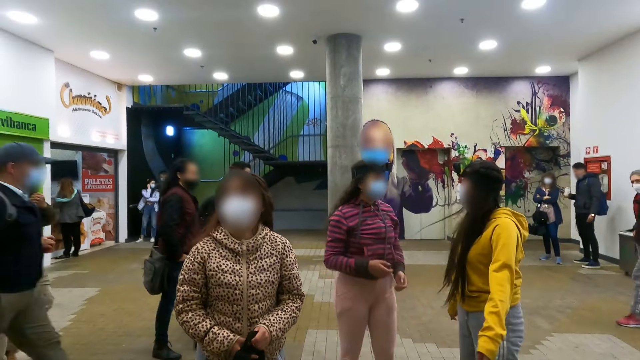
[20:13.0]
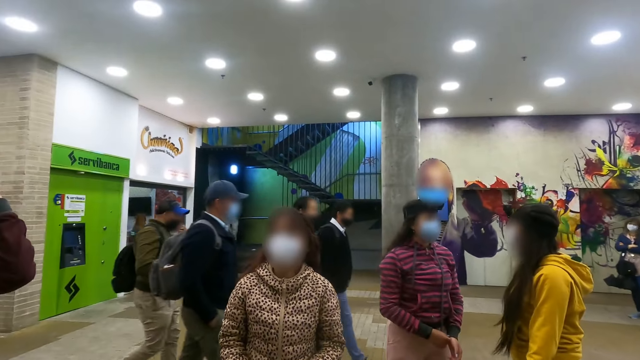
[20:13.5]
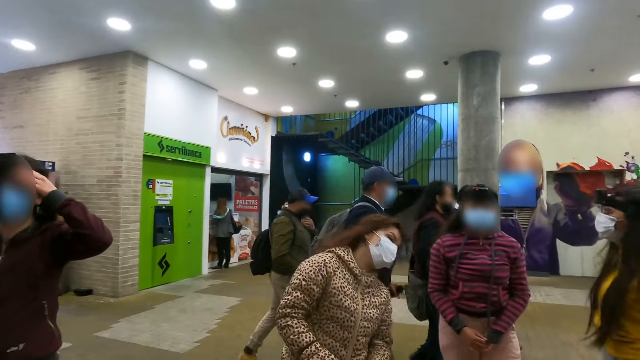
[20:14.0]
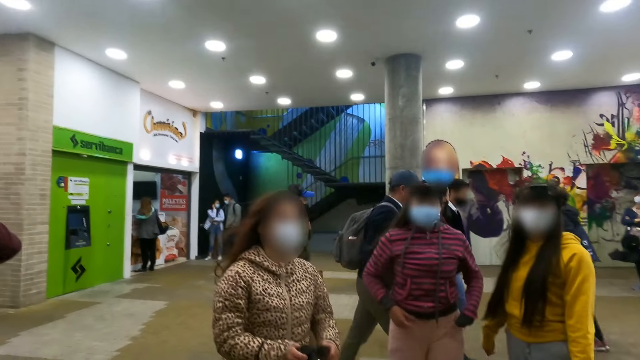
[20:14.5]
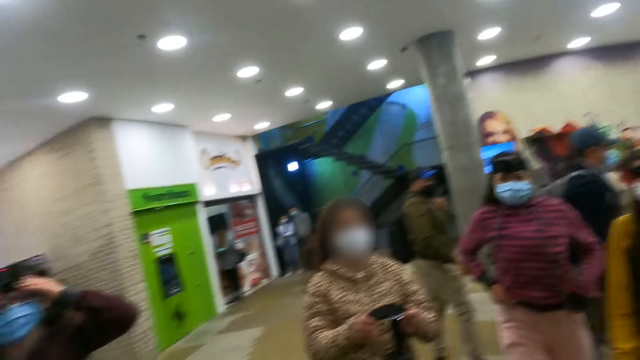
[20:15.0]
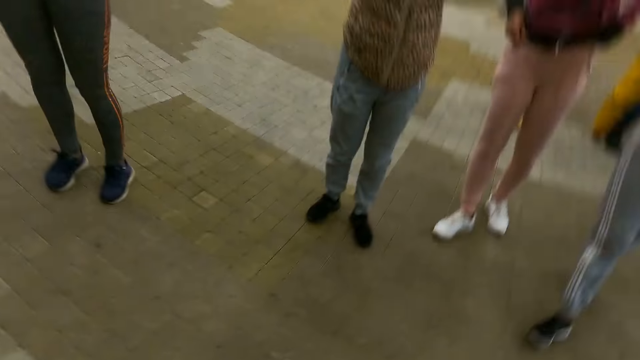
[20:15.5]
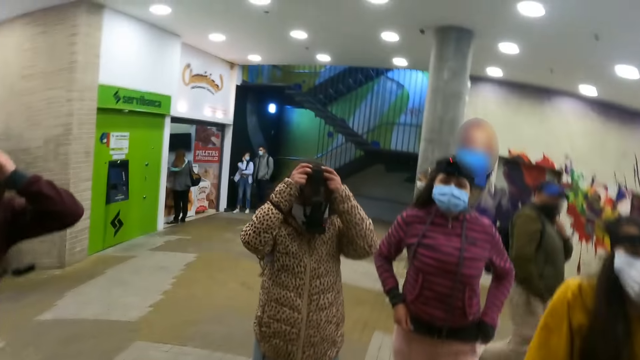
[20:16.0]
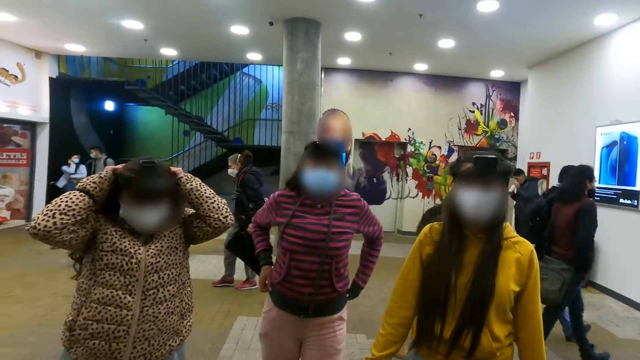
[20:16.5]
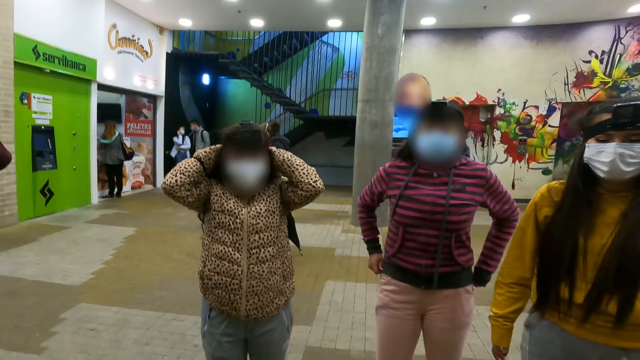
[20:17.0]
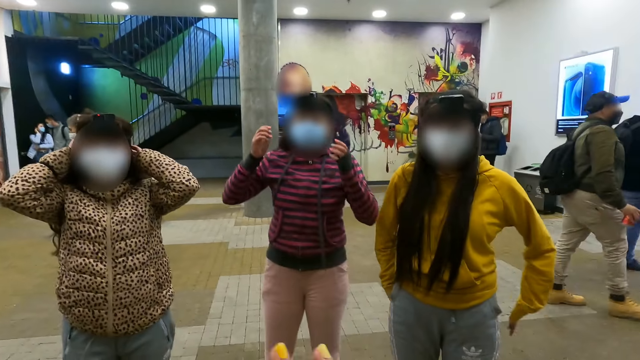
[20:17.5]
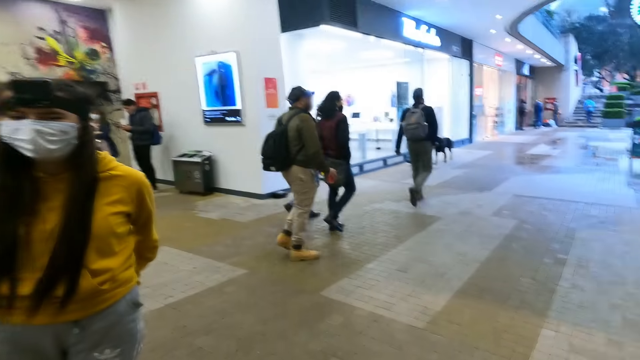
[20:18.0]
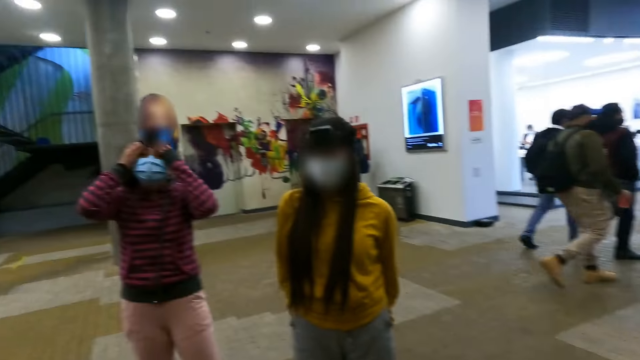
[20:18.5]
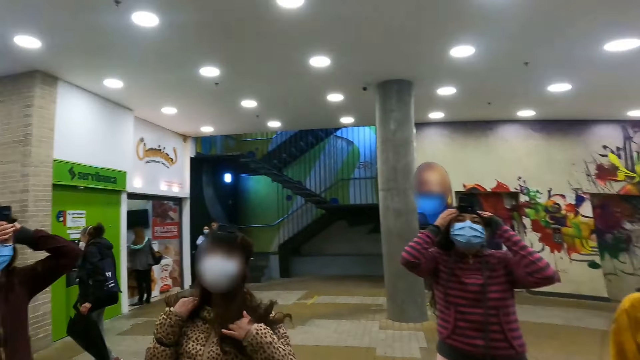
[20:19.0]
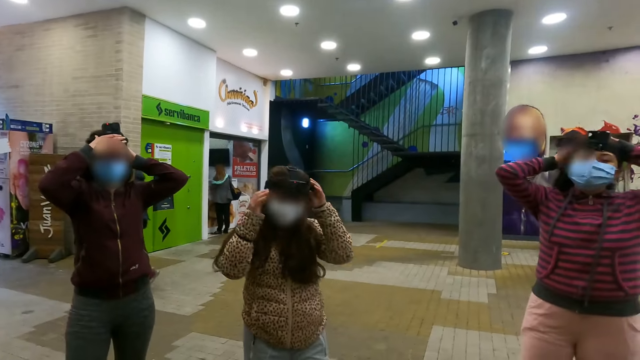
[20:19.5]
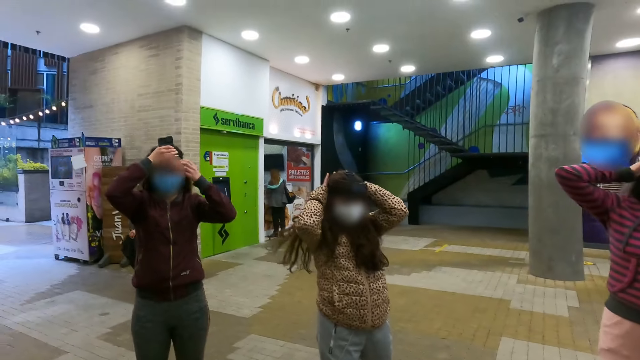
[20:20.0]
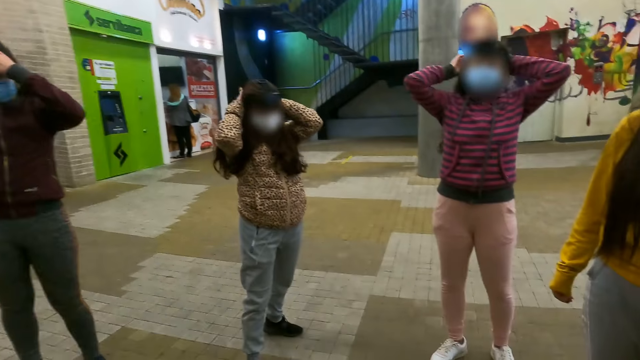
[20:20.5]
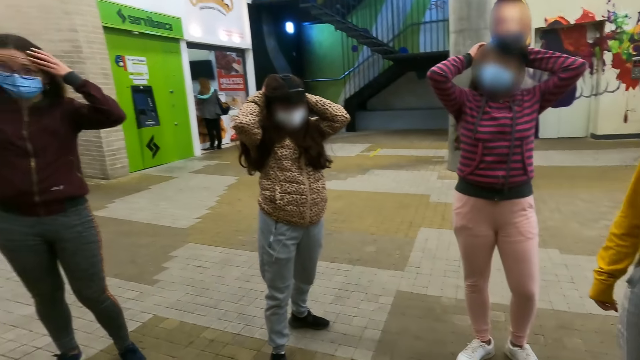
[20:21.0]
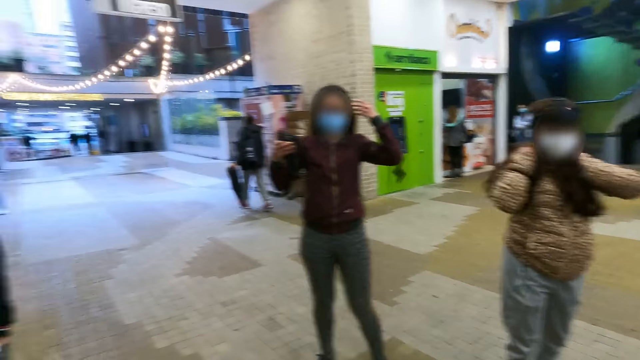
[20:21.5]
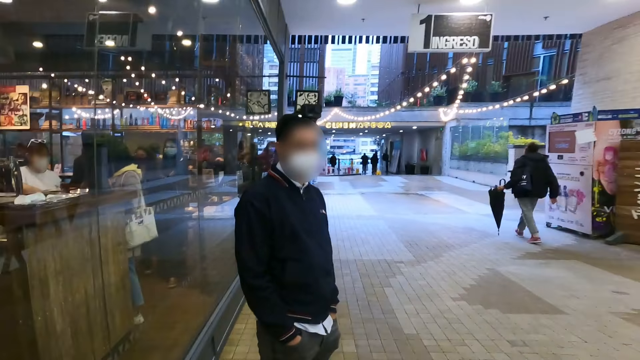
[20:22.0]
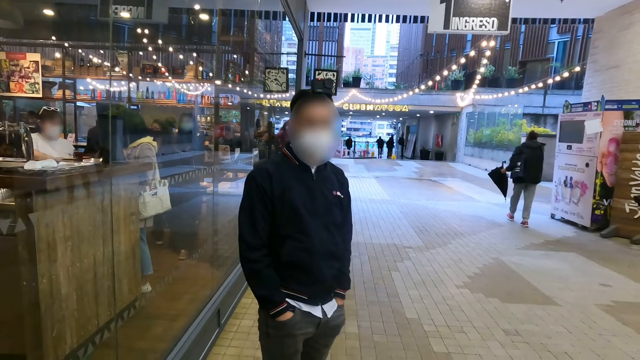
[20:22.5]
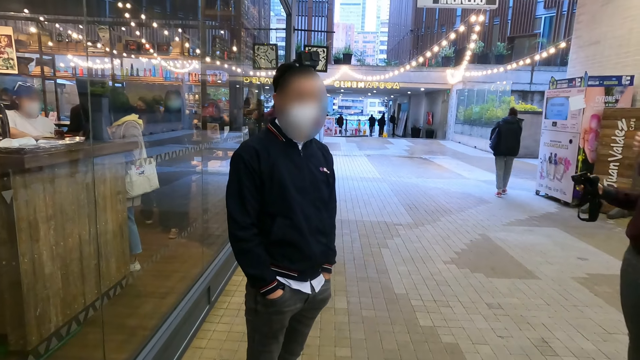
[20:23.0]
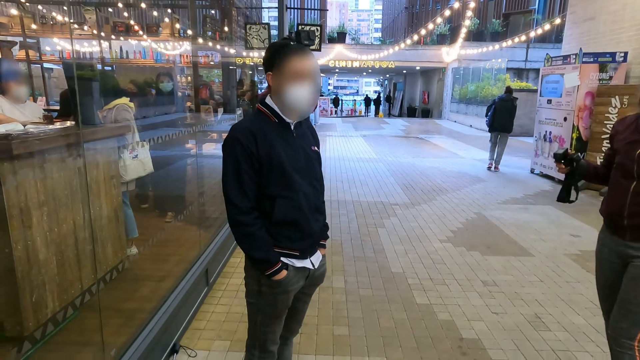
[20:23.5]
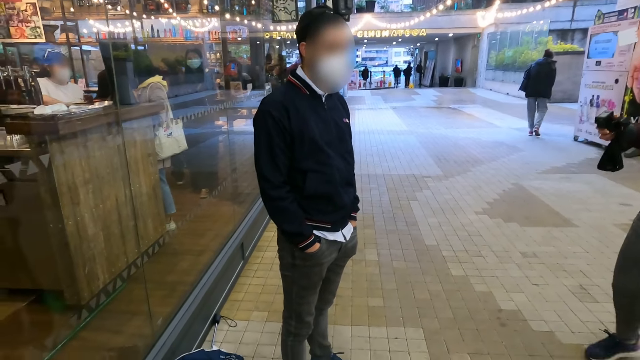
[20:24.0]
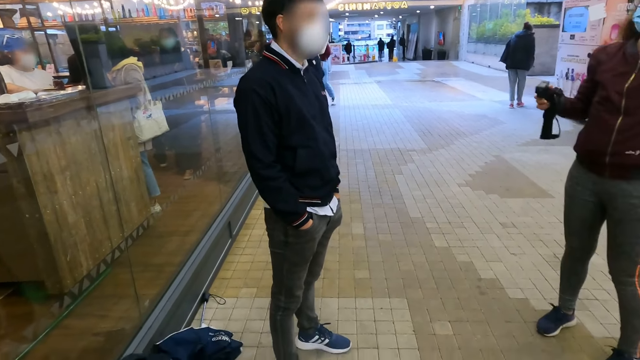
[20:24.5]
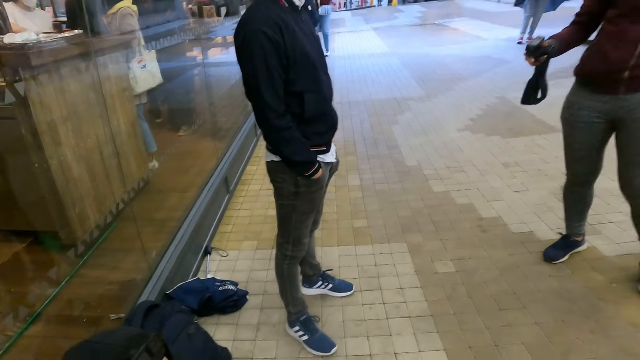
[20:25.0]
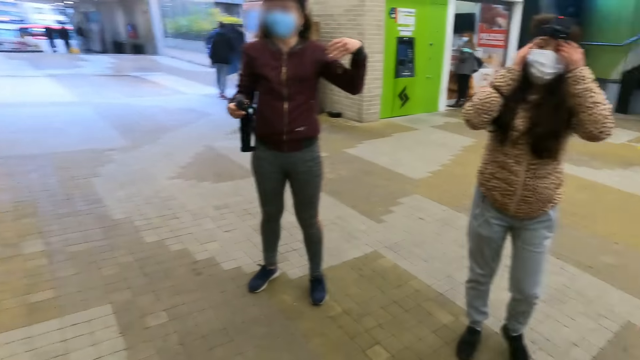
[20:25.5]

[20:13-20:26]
The camera wearer looks forward. They move the body. They look right. They look forward. They look around. They look left. They converse with a man.

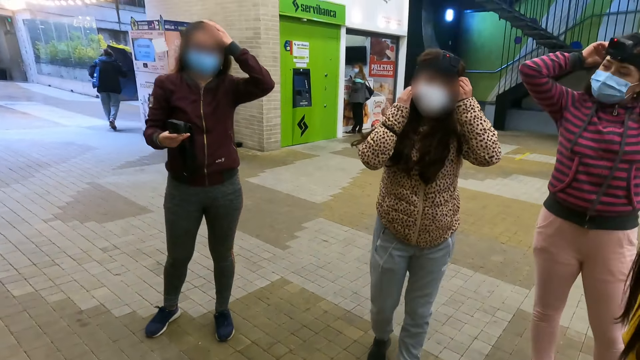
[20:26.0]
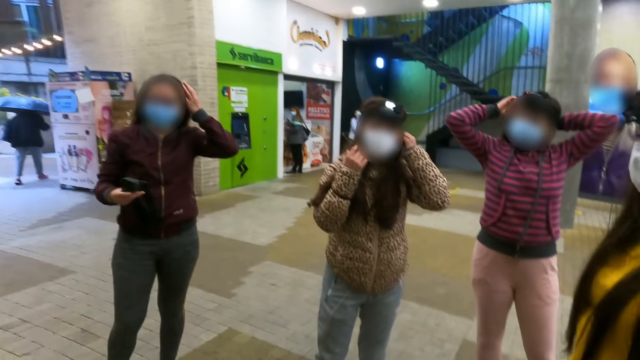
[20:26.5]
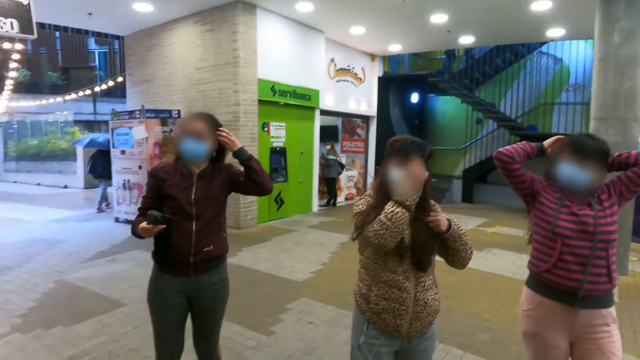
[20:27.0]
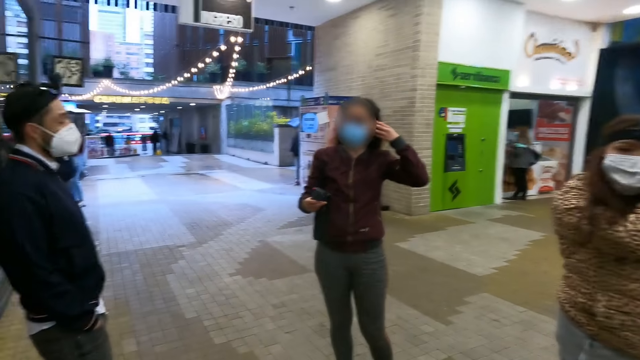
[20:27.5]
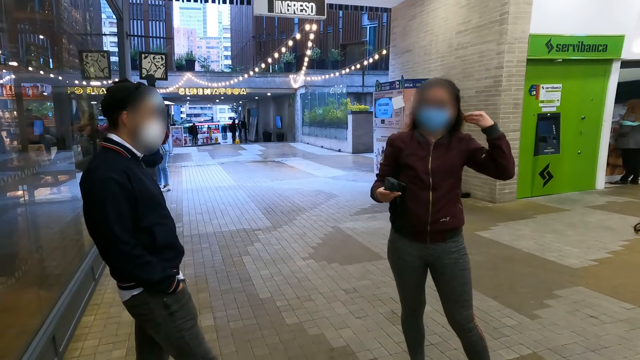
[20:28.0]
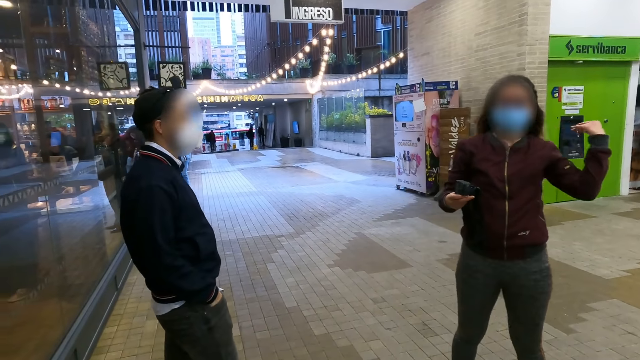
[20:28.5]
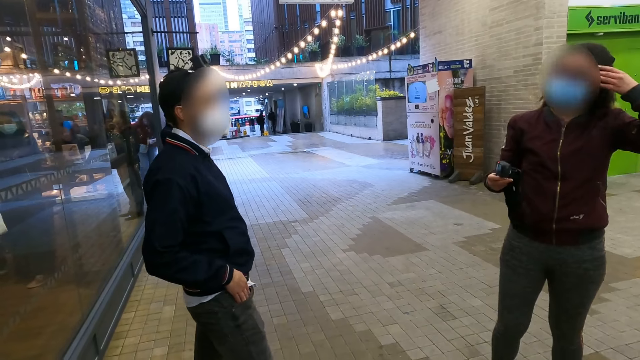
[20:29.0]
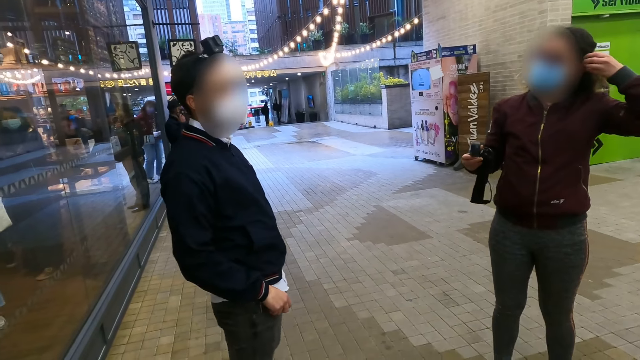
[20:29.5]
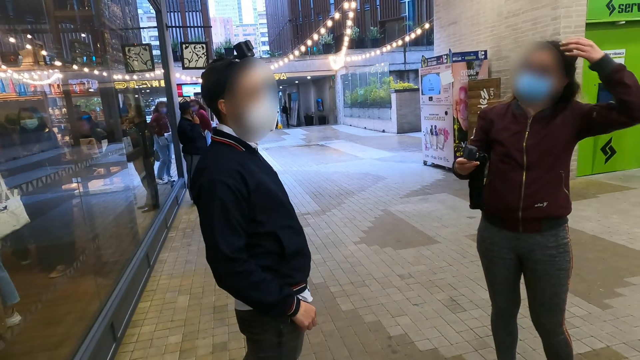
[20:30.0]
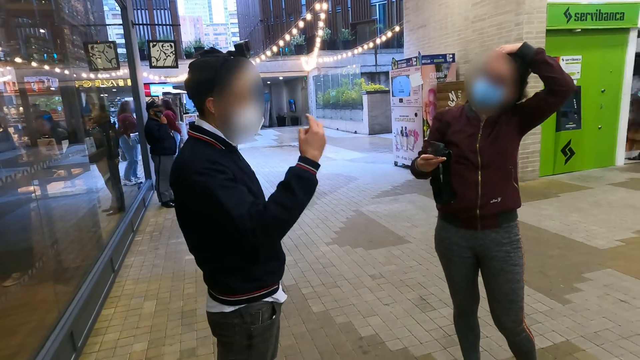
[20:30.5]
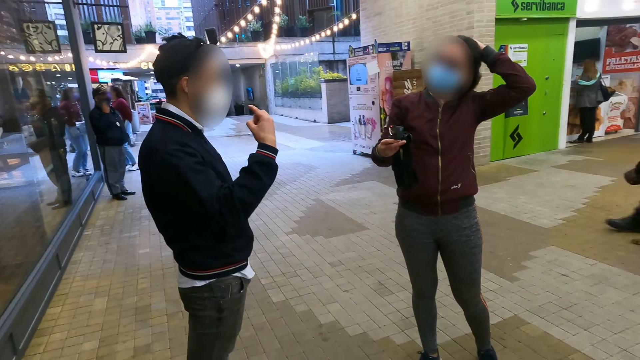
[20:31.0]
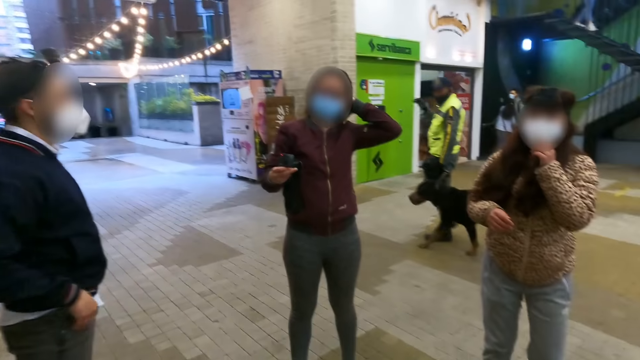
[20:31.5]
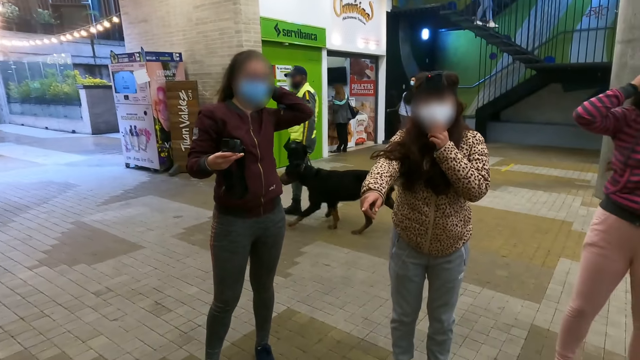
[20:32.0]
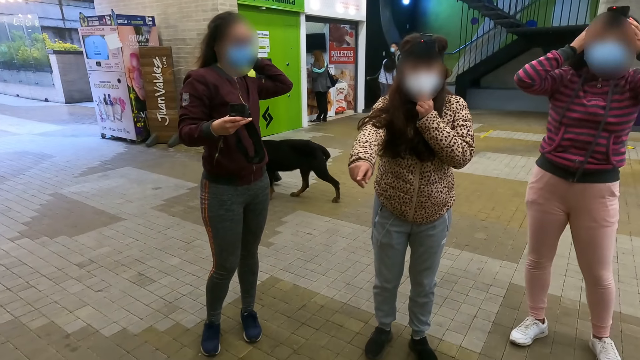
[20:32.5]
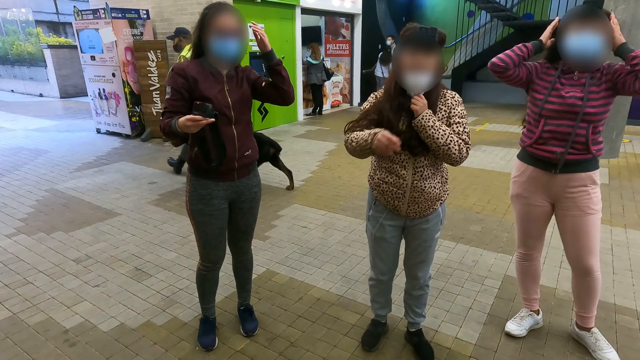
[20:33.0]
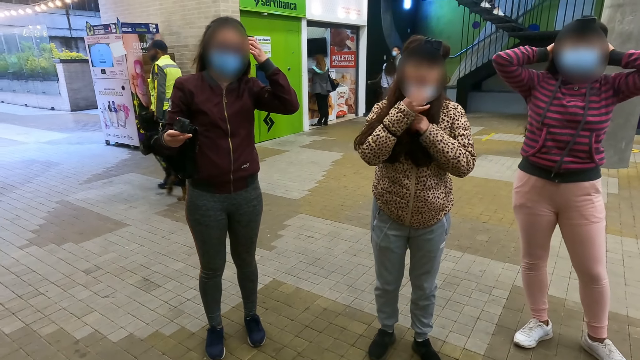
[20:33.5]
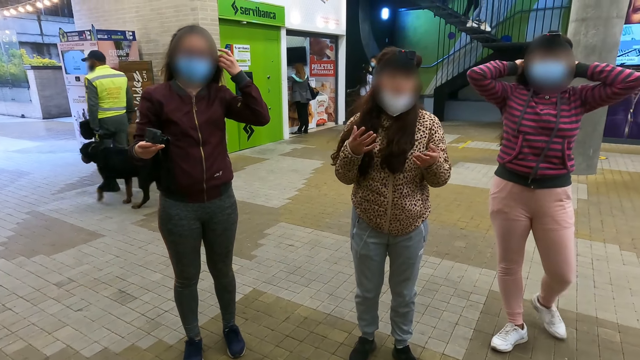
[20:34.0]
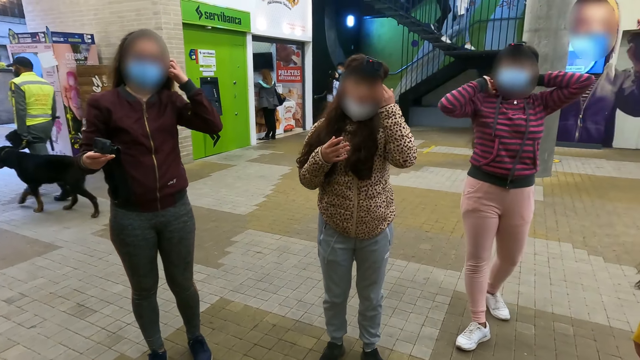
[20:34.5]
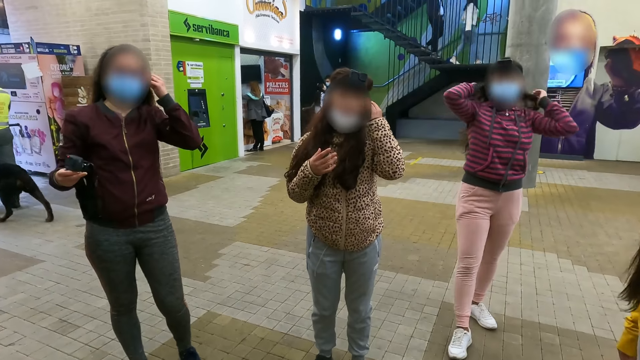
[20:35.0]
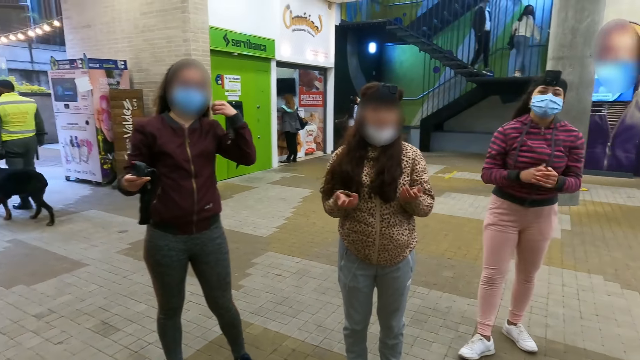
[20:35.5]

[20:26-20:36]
The camera wearer converses with a woman, another woman and a third woman. They look left. The second woman converses with the camera wearer. The camera wearer looks forward. They interact with a woman.
